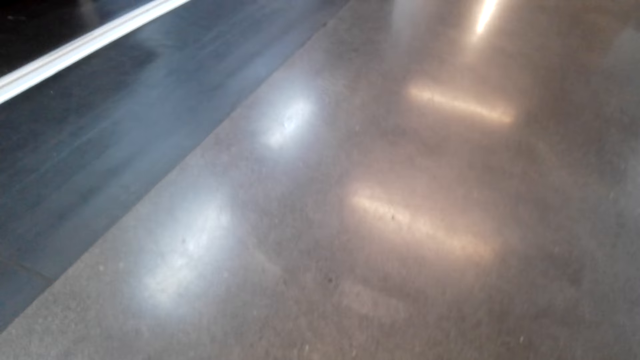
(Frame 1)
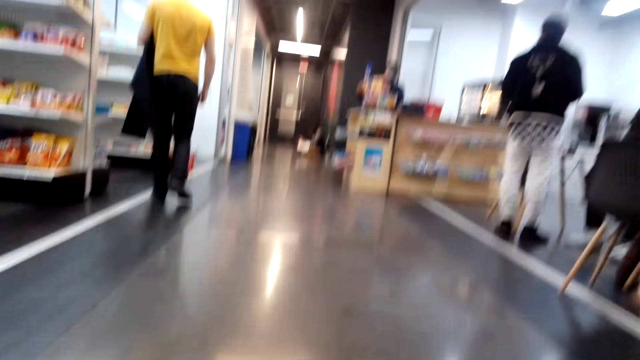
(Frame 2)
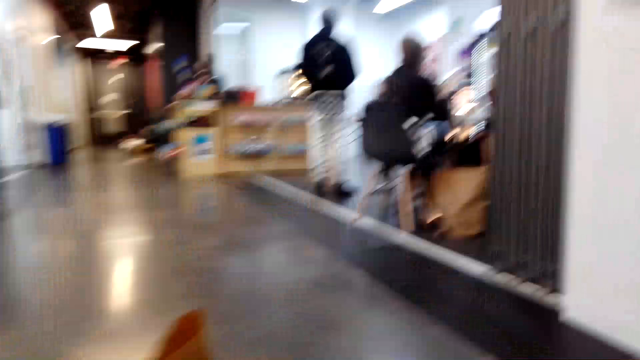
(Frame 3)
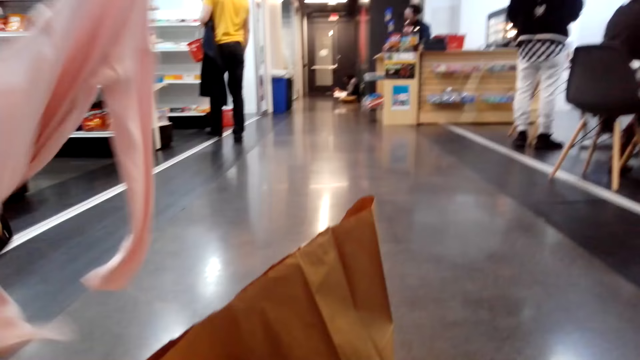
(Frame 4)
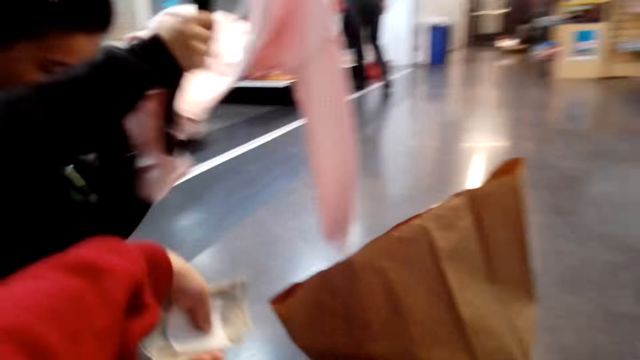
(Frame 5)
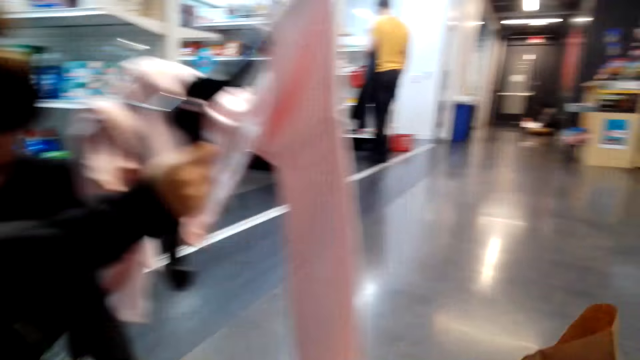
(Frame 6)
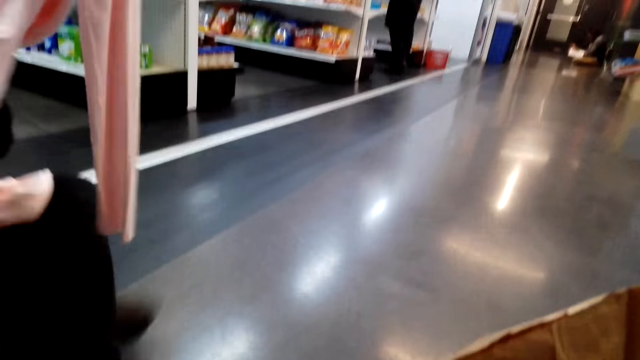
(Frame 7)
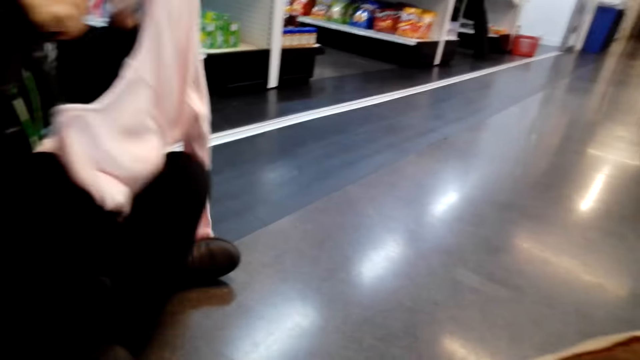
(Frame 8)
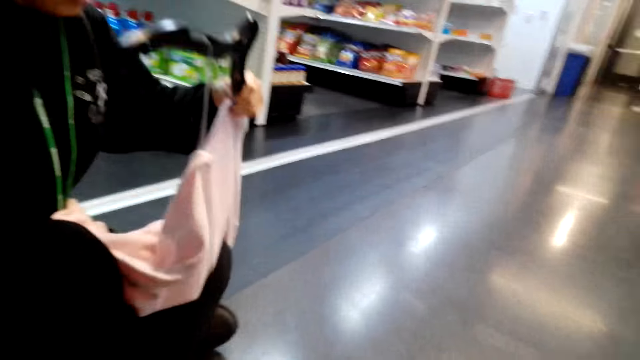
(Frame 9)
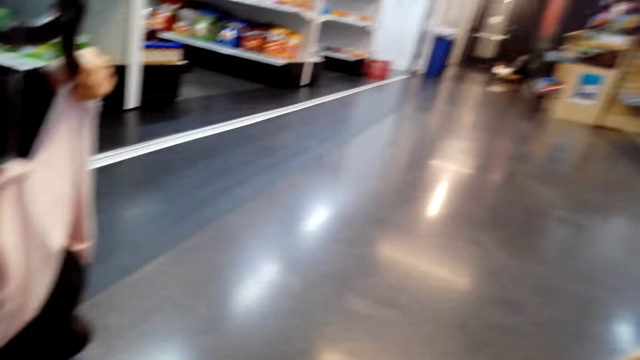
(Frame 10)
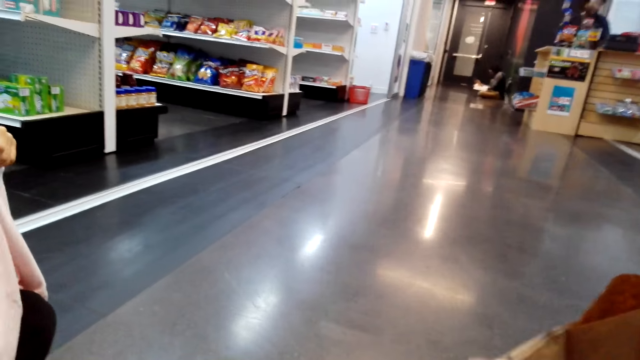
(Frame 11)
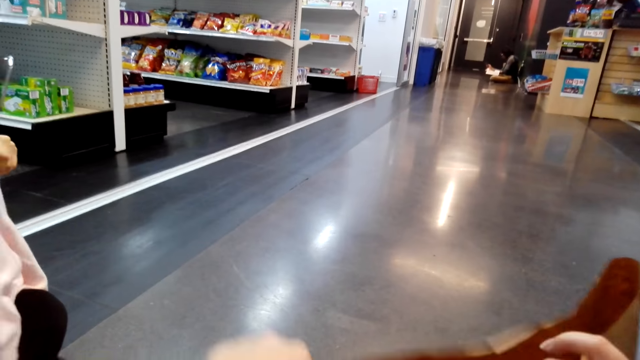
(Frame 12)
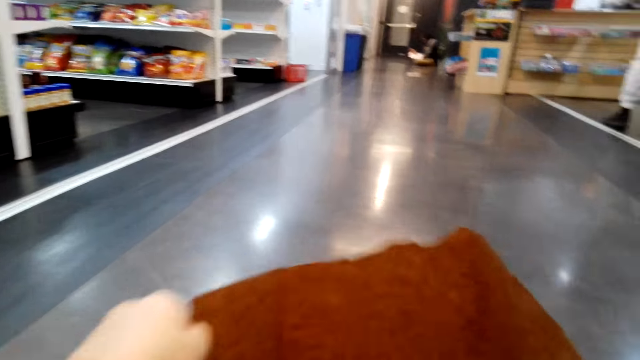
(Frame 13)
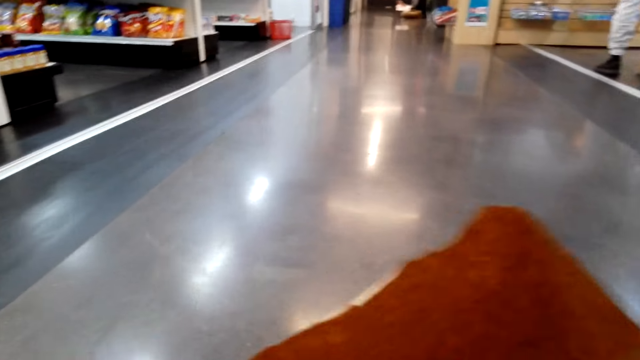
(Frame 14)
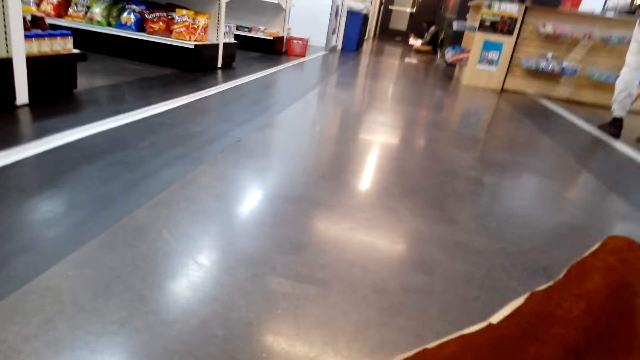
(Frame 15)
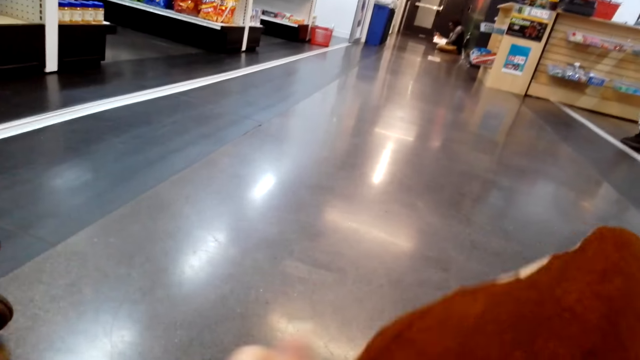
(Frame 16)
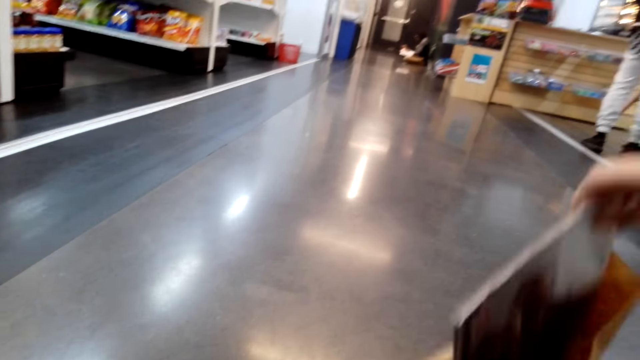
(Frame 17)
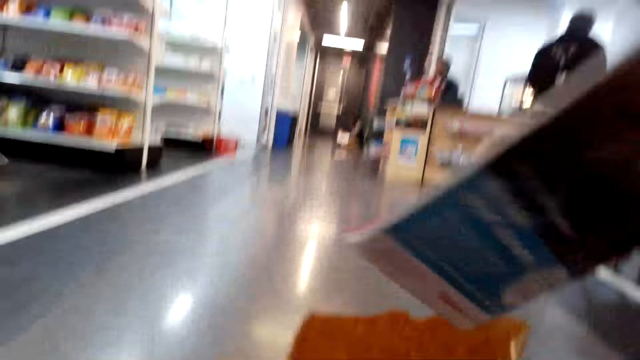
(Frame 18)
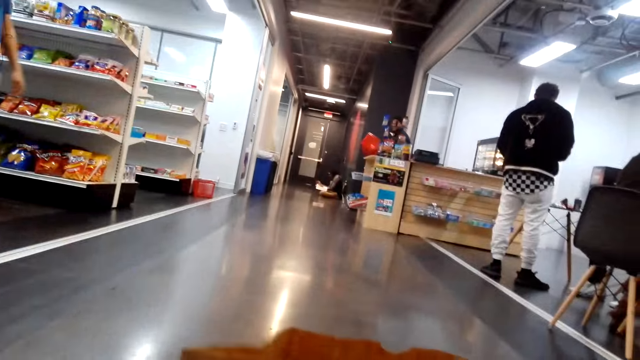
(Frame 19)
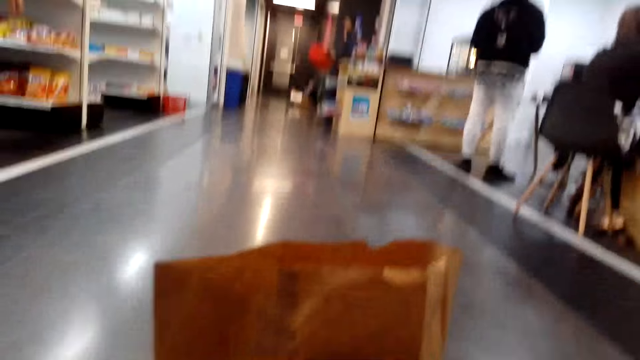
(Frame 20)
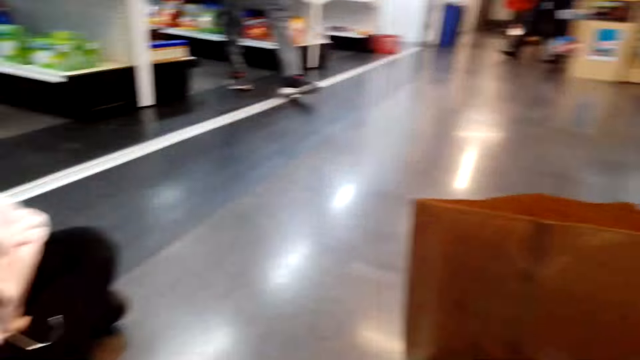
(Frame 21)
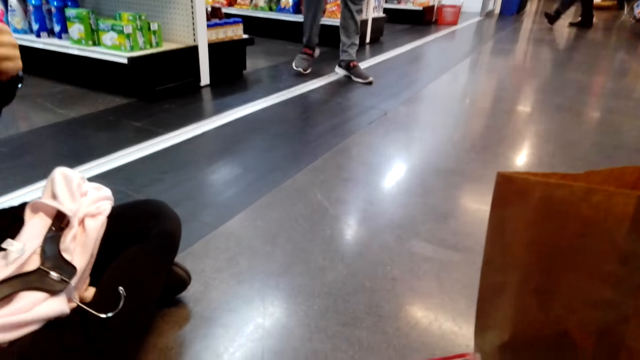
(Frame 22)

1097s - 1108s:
The camera wearer looks around and sits on the floor. A girl holds a cloth in the store and sits on the floor. The girl holds the top. The camera wearer opens a khaki bag with both hands. They pick a magazine from the khaki bag.

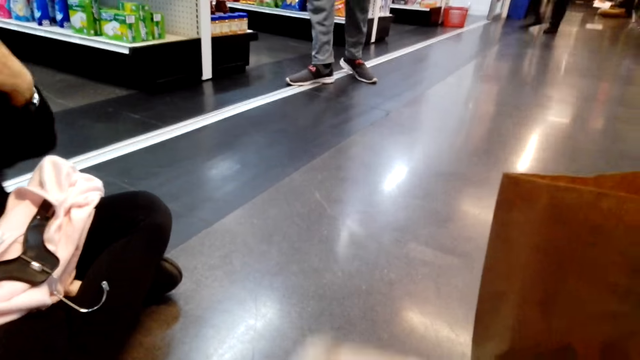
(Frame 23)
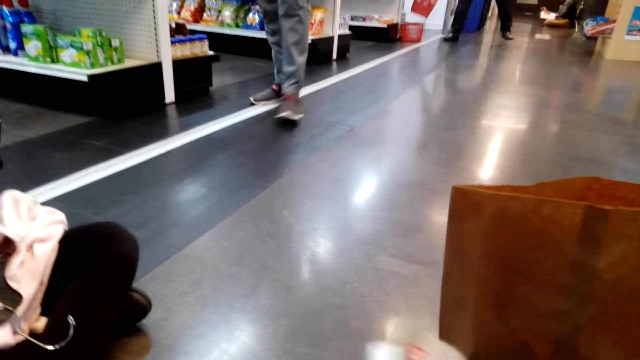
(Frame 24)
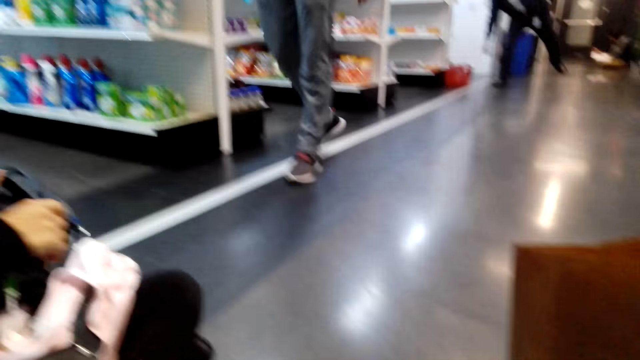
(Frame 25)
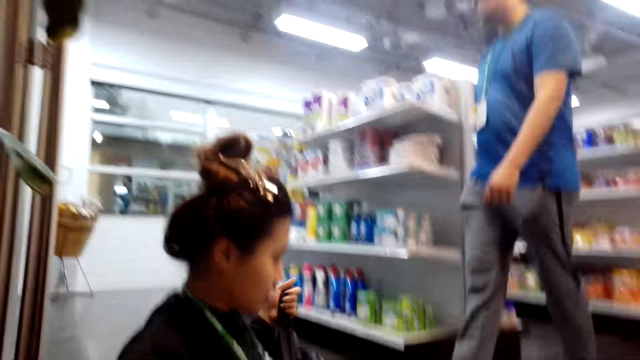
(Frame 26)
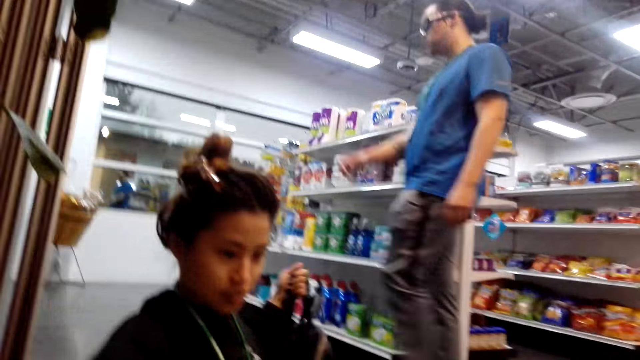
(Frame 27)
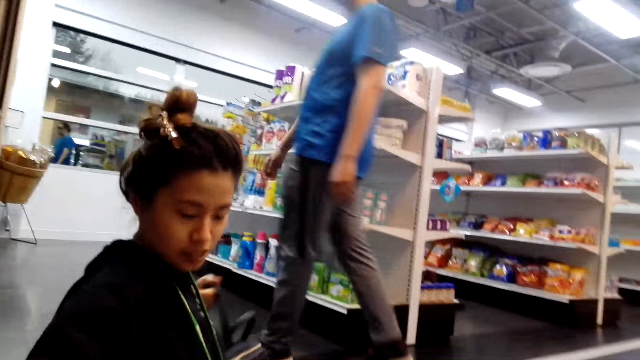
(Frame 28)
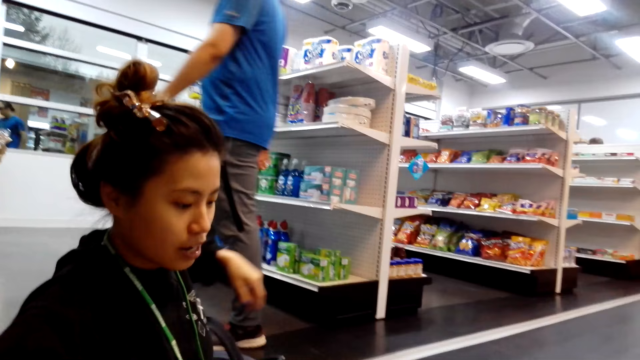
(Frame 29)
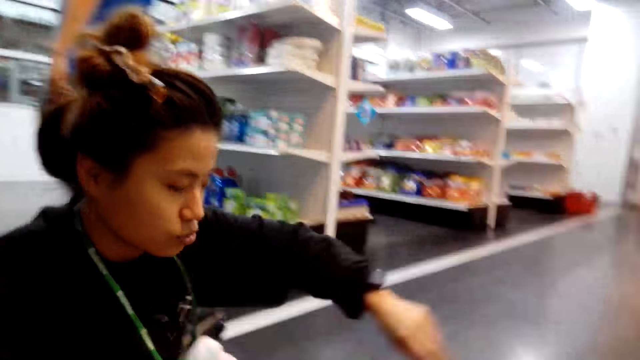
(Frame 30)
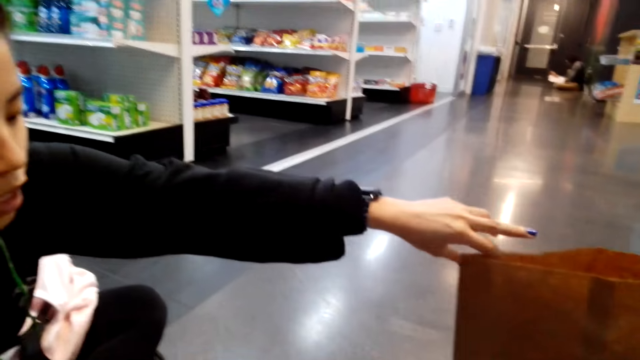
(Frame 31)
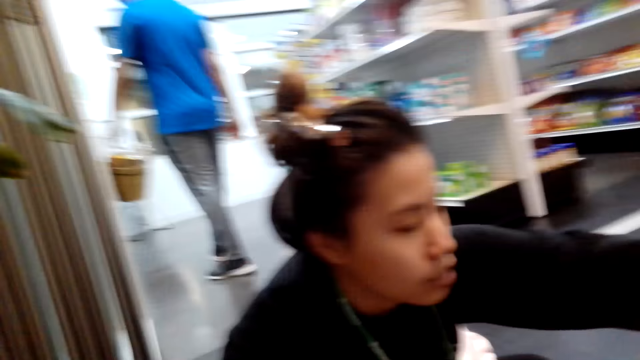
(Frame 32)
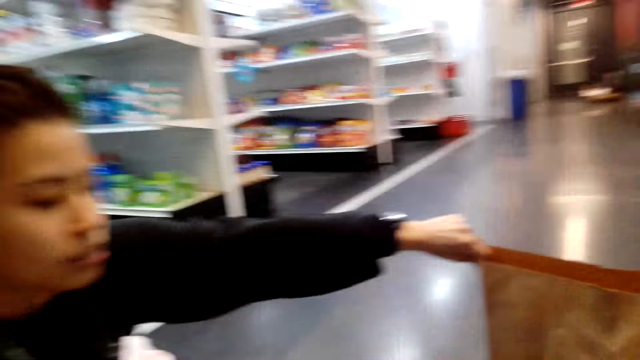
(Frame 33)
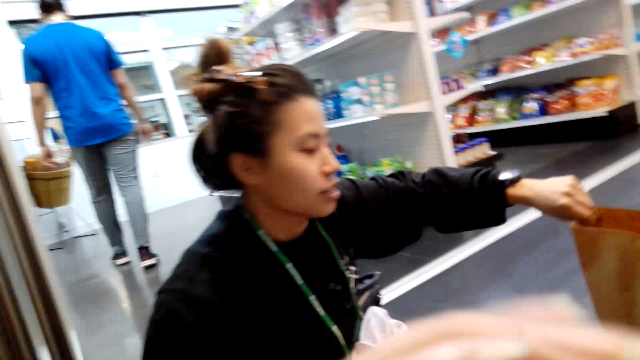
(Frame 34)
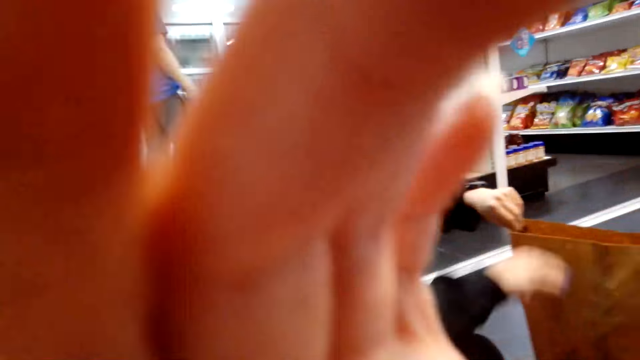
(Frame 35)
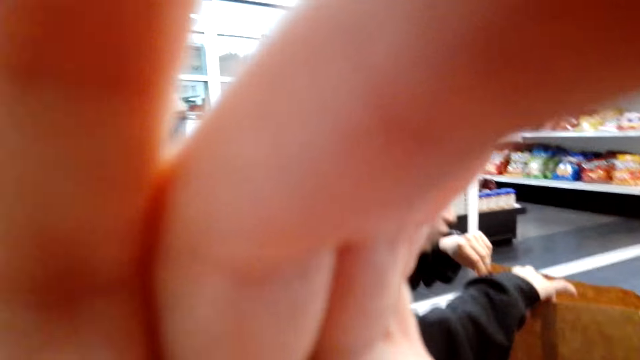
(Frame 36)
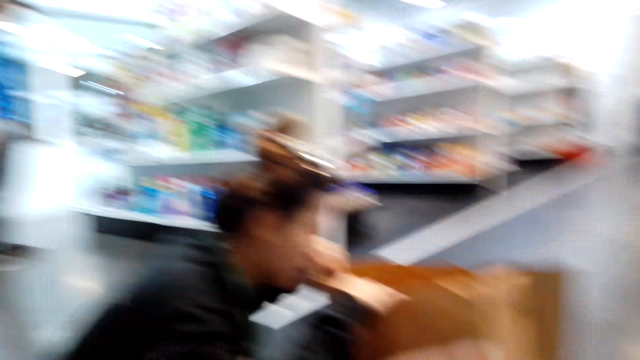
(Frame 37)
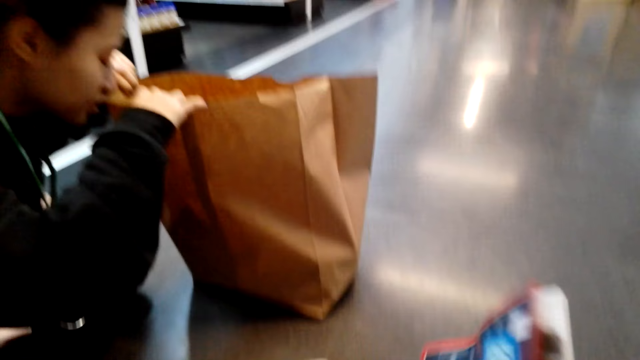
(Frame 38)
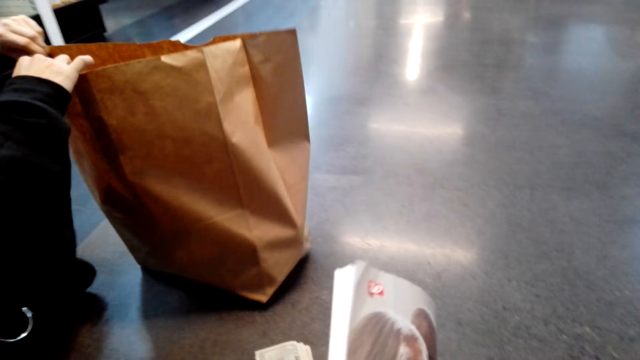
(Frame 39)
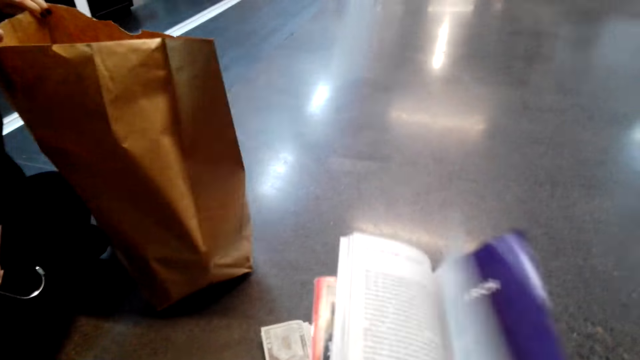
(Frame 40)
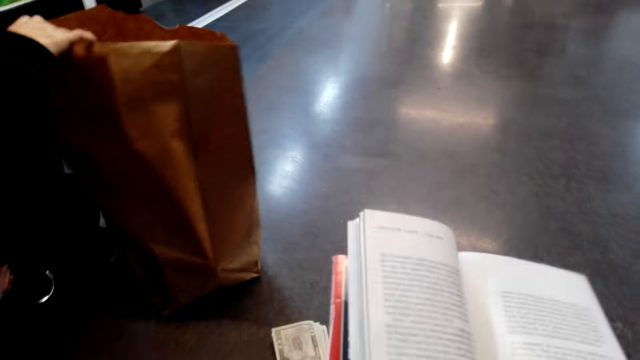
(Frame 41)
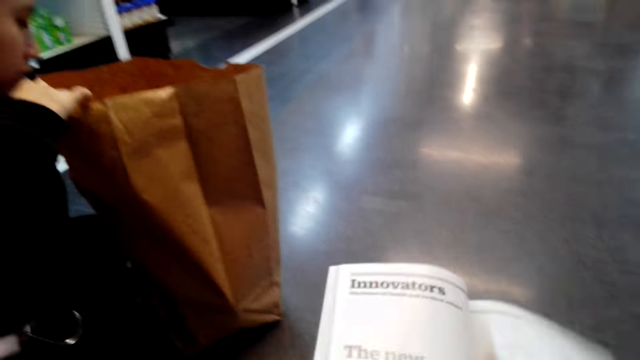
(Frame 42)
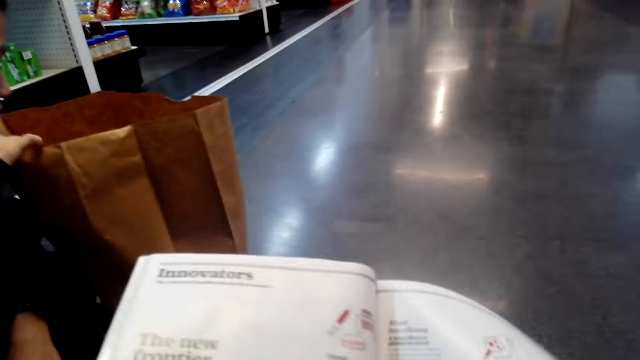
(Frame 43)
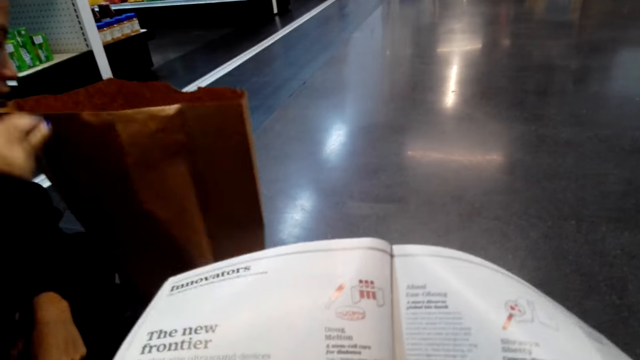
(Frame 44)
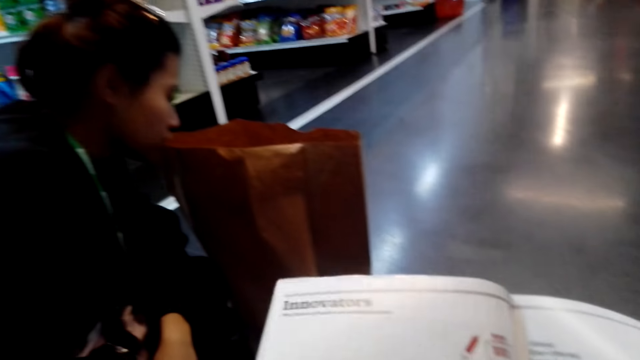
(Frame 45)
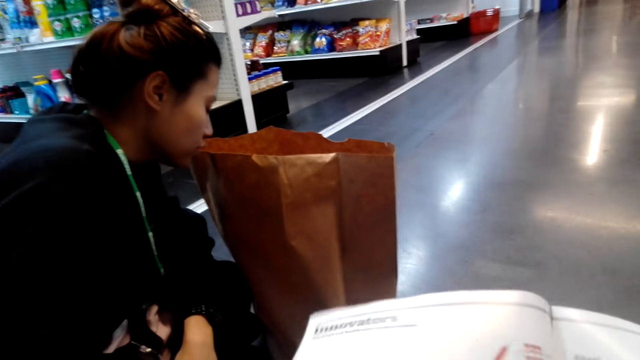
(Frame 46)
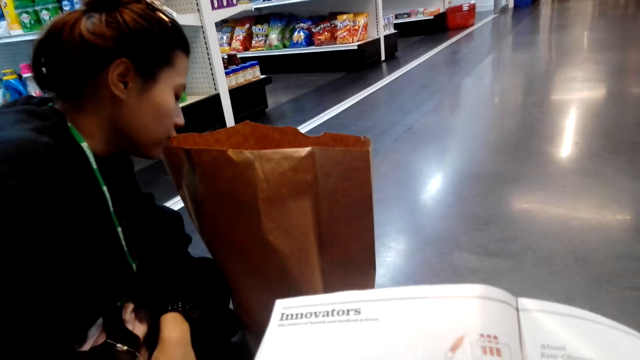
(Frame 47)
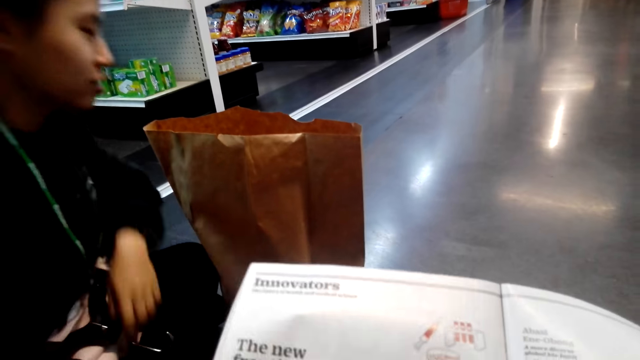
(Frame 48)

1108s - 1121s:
A girl sits on the floor, places a bag on the floor, and picks a khaki bag with her left hand. The camera wearer puts her hand up. She moves her hand. The girl opens the khaki bag with both hands. The camera wearer holds a book. She opens the book with both hands. The girl looks inside the bag.
